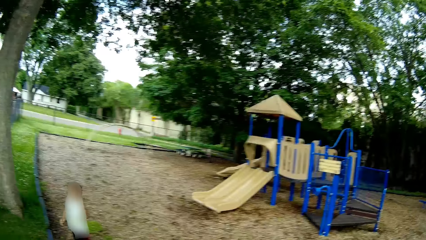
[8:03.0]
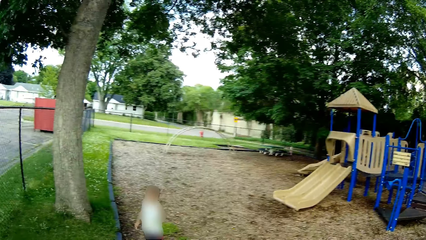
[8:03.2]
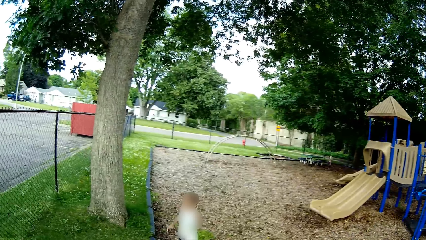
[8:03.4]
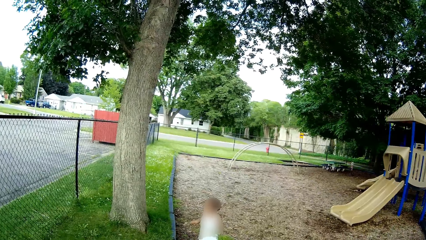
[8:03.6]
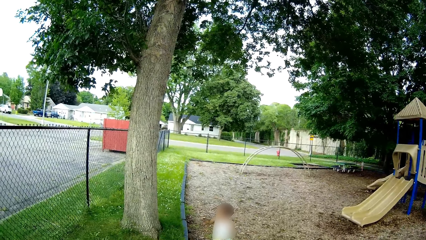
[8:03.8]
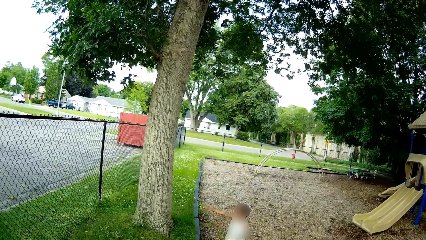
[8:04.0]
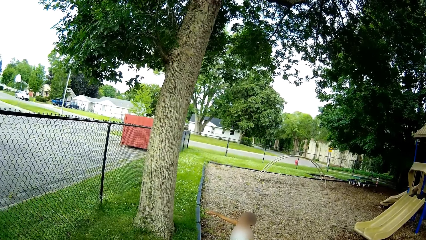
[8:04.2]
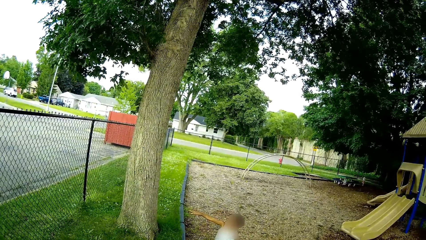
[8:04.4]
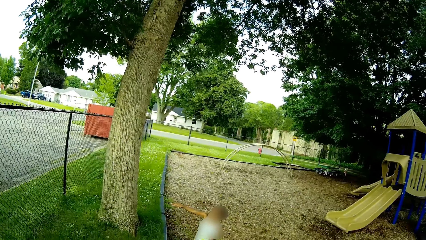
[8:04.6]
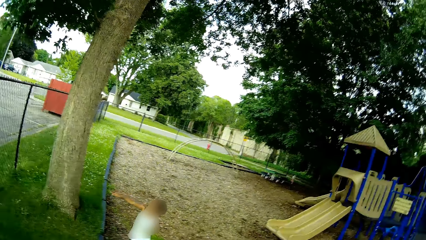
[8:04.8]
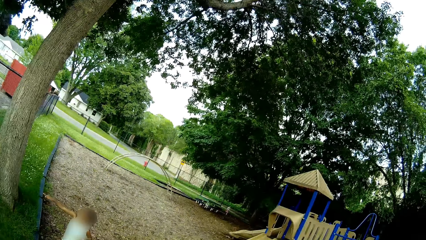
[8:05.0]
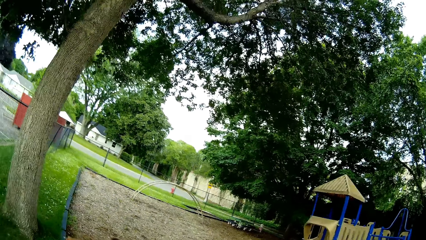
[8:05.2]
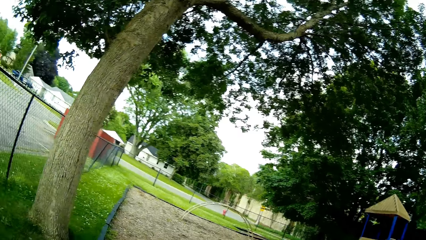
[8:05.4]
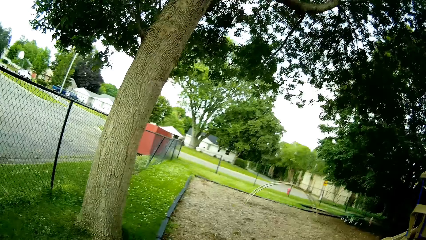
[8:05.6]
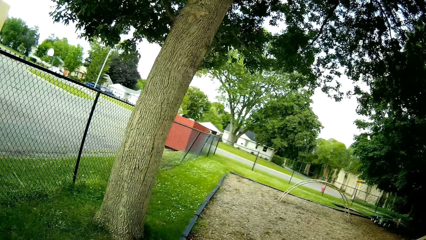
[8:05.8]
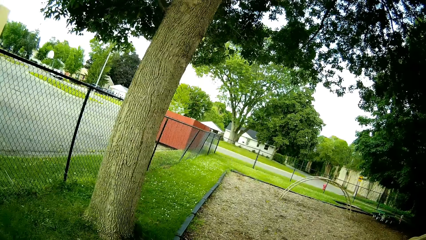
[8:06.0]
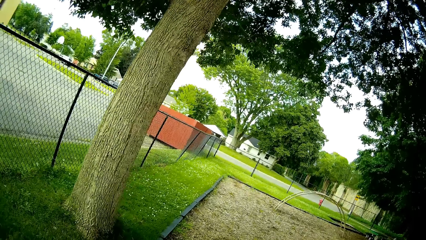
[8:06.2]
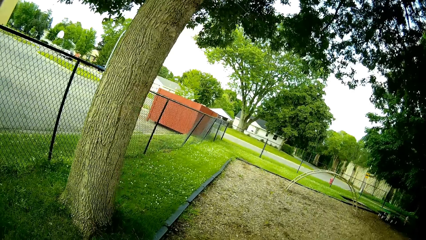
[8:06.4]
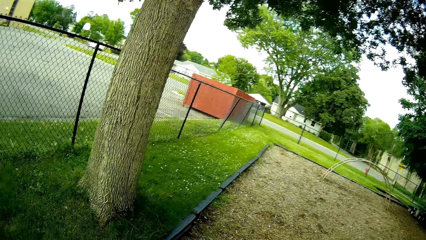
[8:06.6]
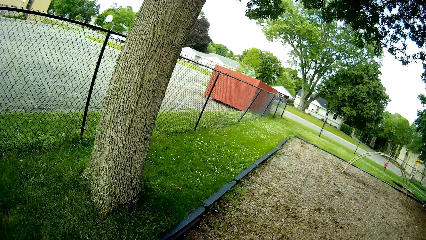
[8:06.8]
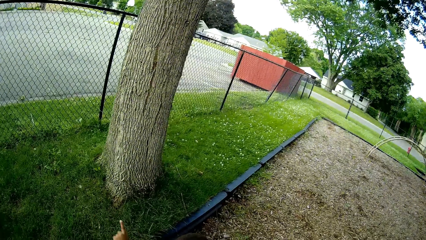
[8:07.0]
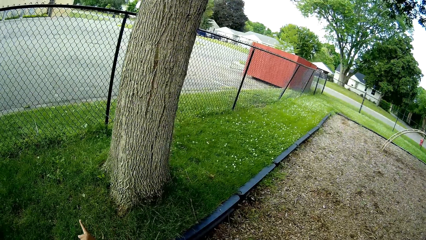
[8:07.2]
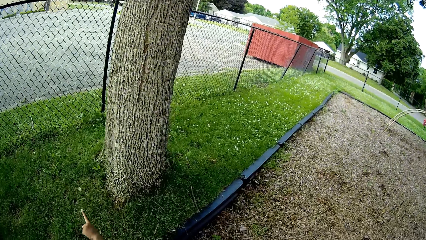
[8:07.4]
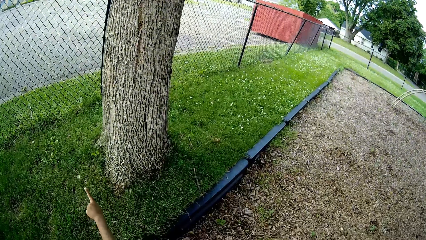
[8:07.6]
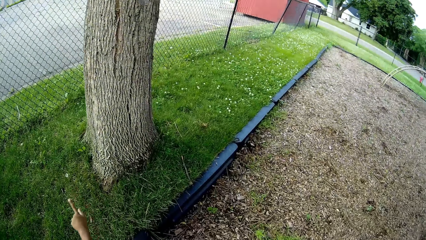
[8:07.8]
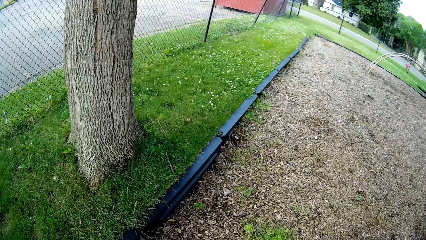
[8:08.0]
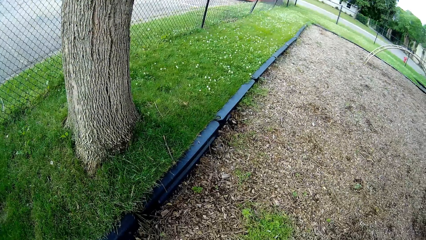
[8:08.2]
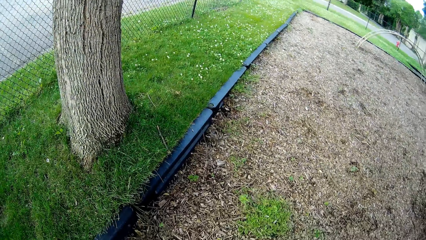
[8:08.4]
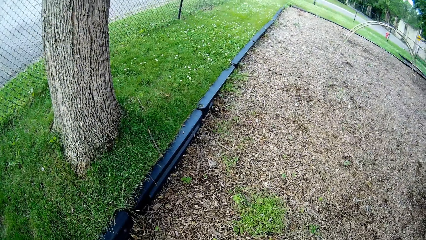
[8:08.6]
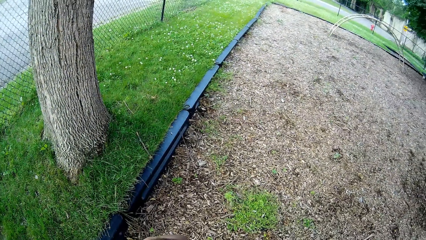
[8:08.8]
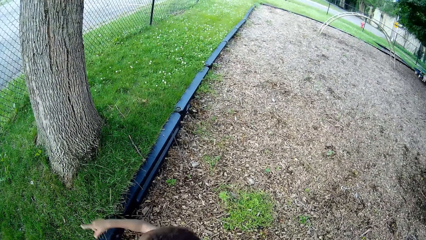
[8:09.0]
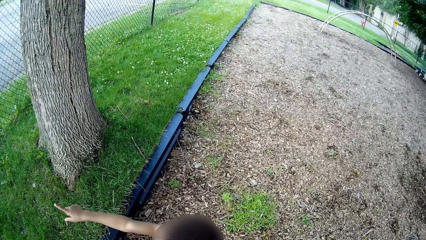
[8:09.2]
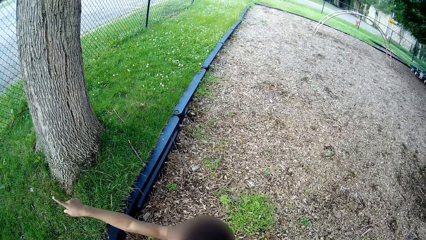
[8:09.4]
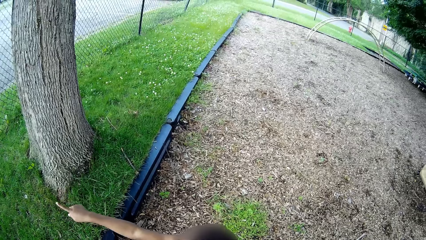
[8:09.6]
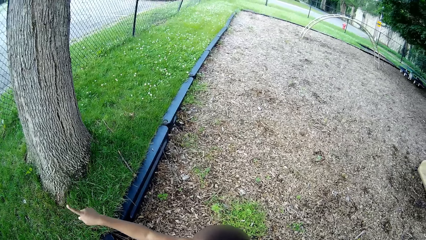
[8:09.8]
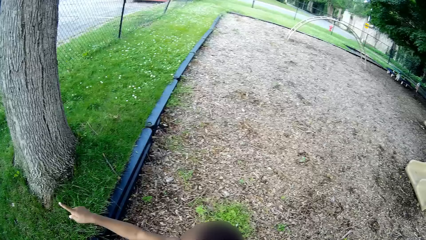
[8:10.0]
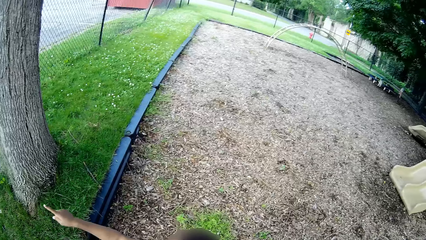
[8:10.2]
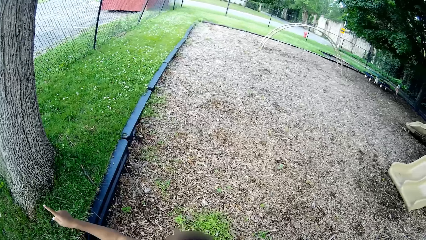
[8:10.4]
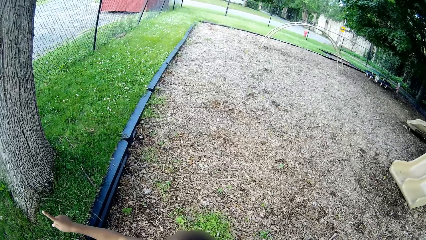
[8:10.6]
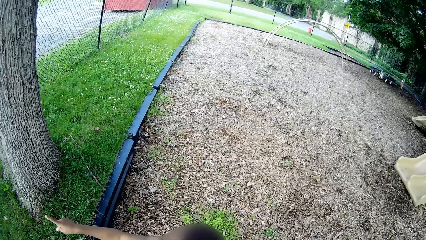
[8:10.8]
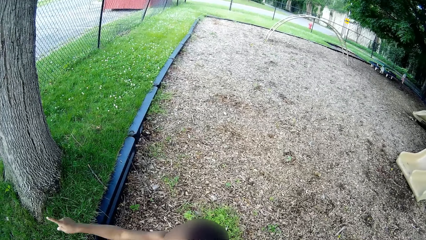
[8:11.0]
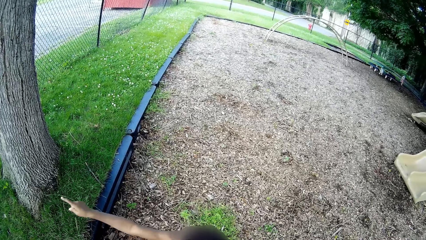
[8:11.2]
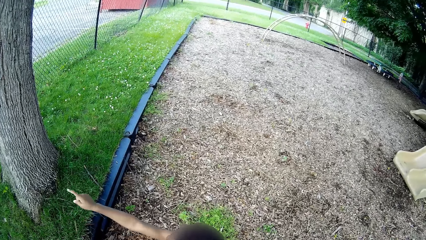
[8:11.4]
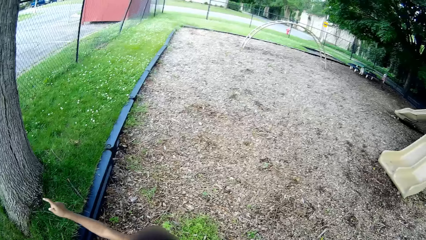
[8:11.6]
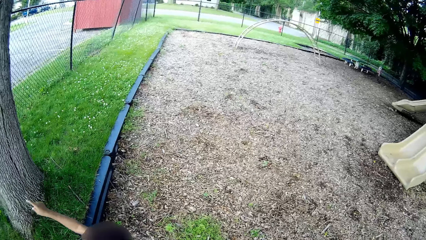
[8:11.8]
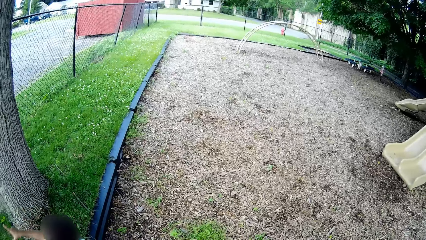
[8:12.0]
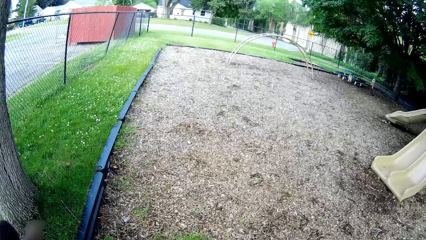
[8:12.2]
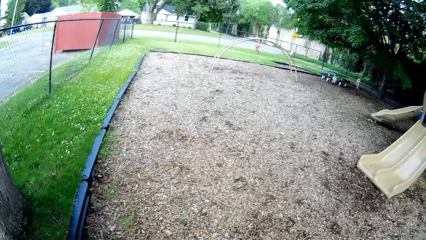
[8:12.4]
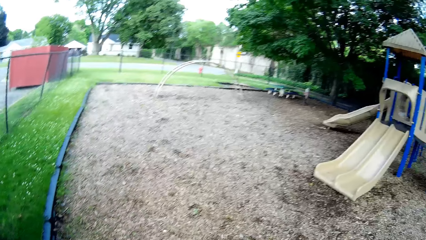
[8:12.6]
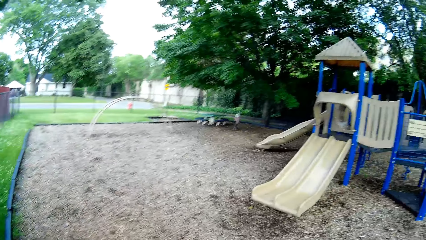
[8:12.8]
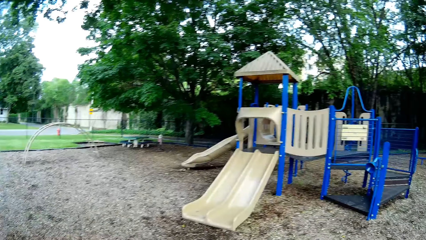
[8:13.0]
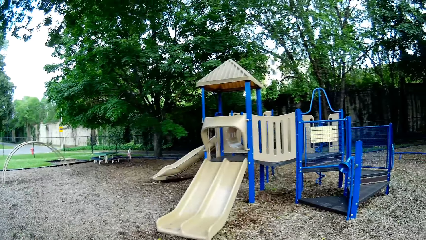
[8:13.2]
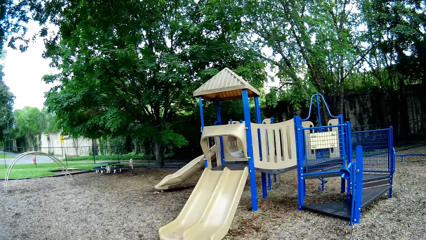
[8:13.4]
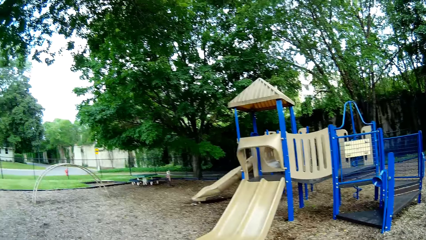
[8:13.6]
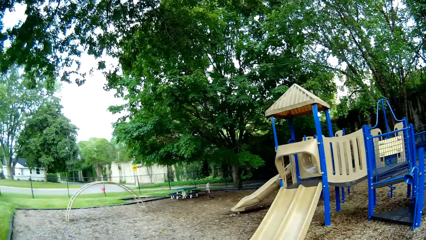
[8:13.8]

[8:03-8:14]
The child points his right hand towards a building. The child talks to the camera wearer. The child points his right hand towards the building again. The child points his left hand.
